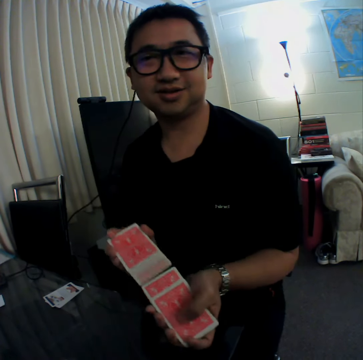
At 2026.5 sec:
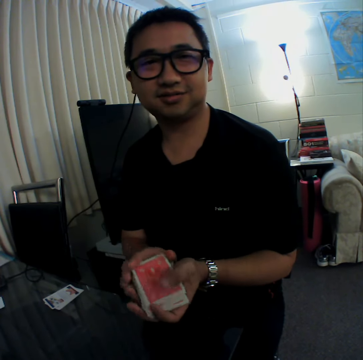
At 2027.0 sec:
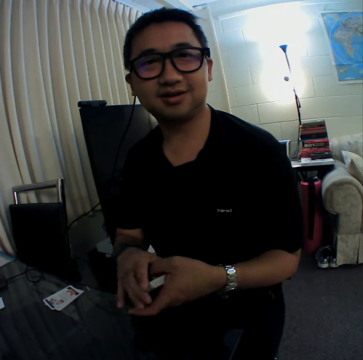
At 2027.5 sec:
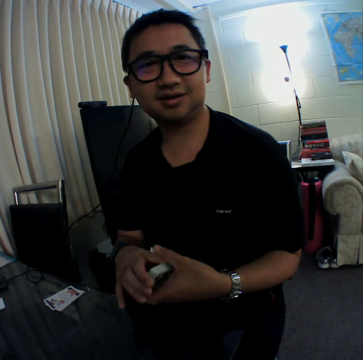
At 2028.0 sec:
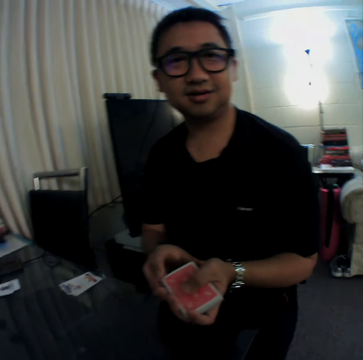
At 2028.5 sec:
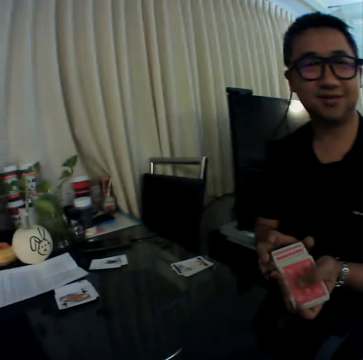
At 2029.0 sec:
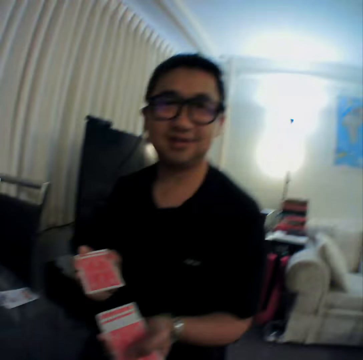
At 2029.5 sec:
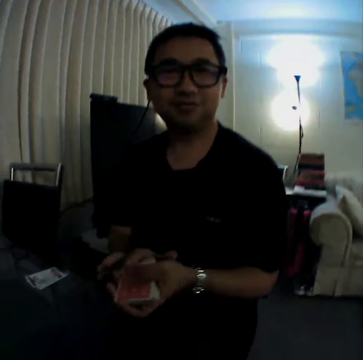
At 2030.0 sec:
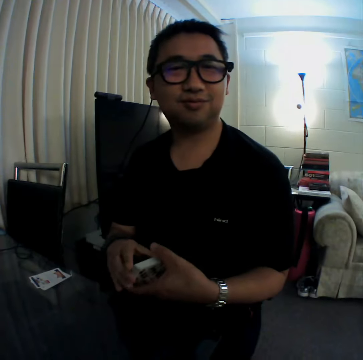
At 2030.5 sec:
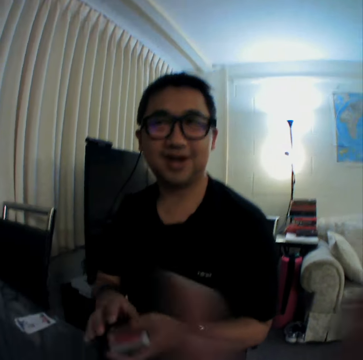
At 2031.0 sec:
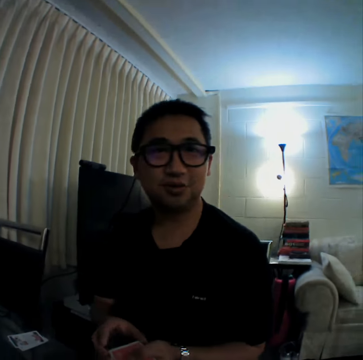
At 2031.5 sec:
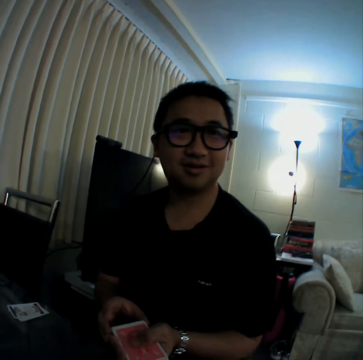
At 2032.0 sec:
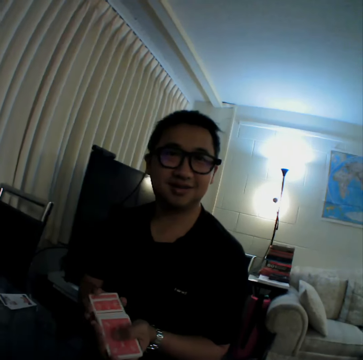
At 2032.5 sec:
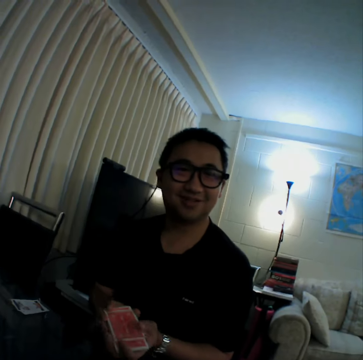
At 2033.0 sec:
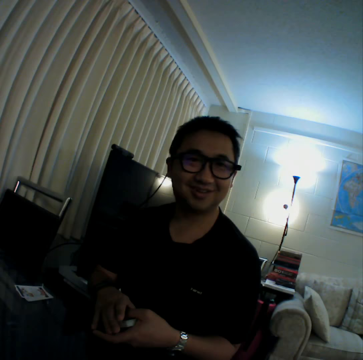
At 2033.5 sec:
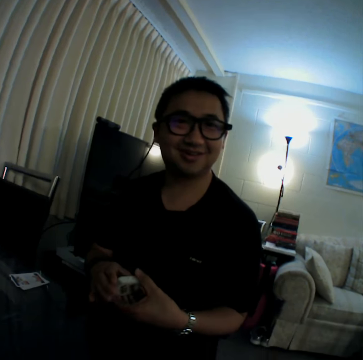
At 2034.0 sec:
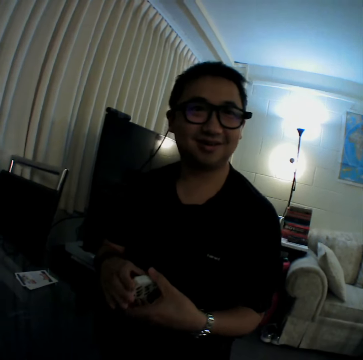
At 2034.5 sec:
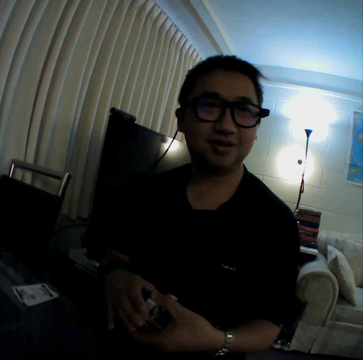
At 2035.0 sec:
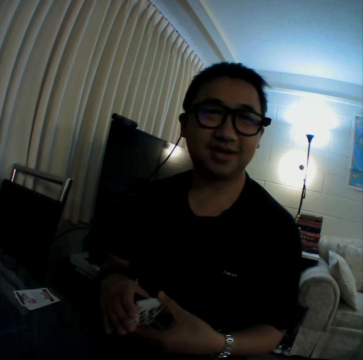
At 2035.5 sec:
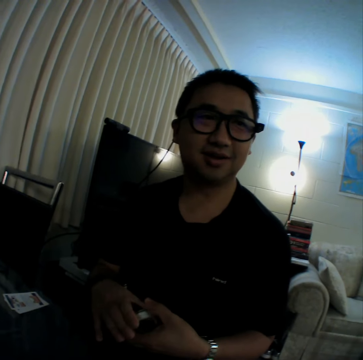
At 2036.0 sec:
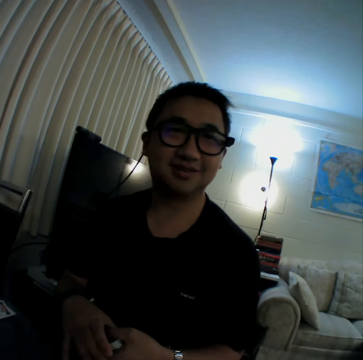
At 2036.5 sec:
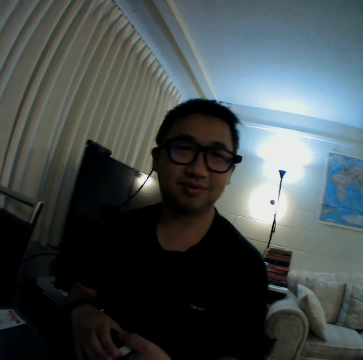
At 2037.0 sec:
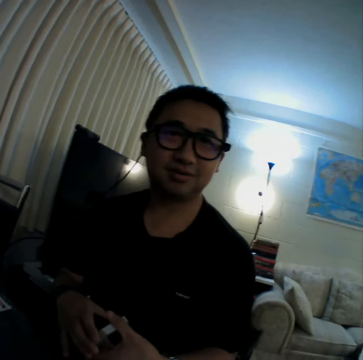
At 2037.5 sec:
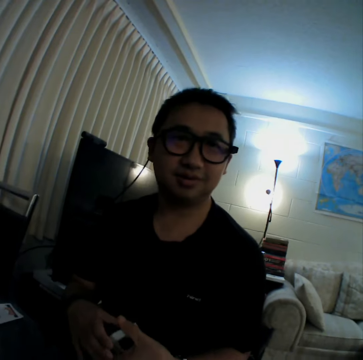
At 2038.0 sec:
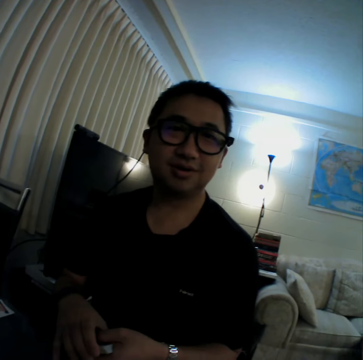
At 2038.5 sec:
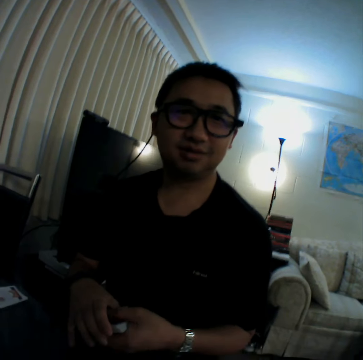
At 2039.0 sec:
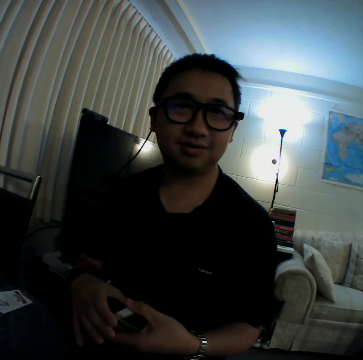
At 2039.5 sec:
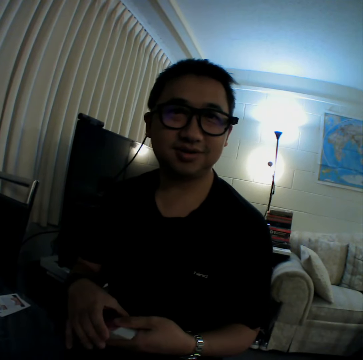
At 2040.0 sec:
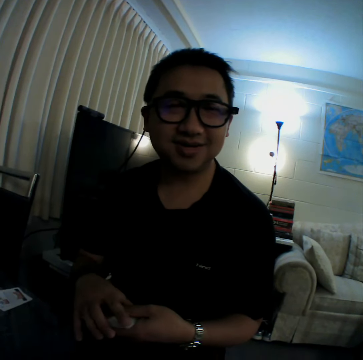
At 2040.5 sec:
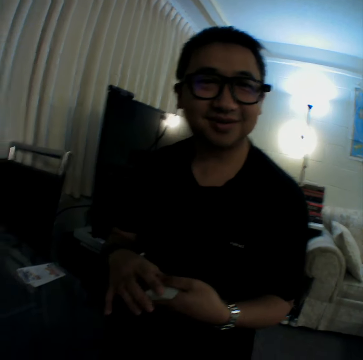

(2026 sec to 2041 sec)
The man shuffles the cards. He holds the cards with both hands. He shuffles the cards. He holds the cards with both hands. He holds the cards with both hands again.

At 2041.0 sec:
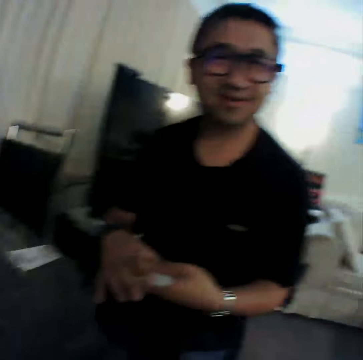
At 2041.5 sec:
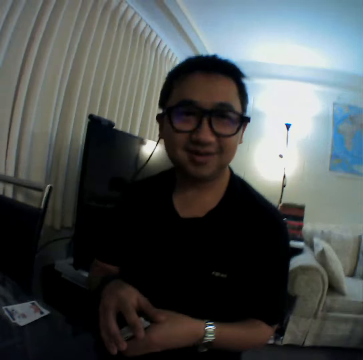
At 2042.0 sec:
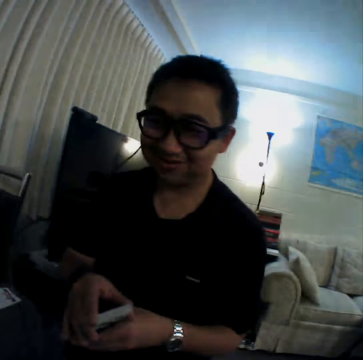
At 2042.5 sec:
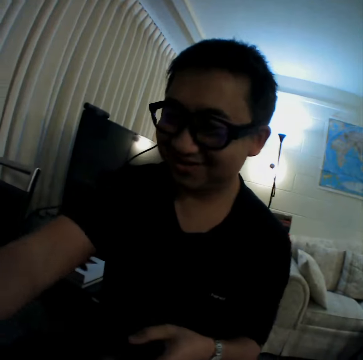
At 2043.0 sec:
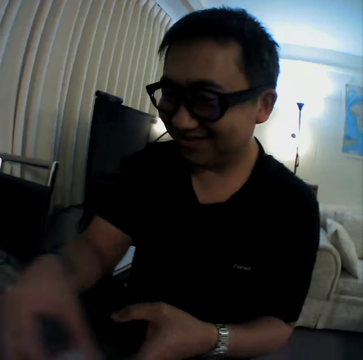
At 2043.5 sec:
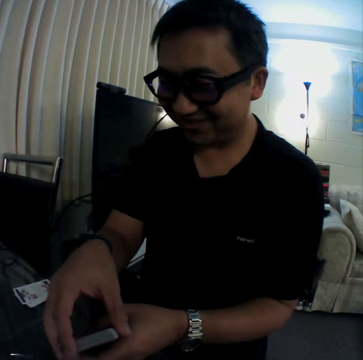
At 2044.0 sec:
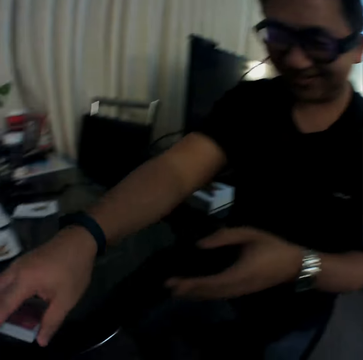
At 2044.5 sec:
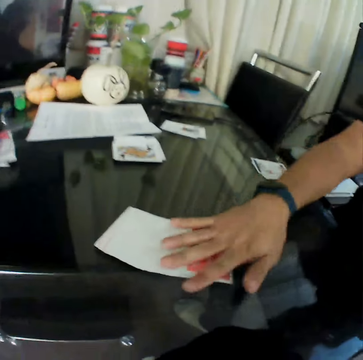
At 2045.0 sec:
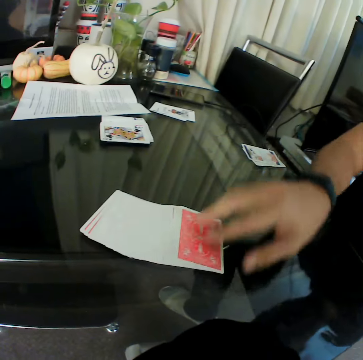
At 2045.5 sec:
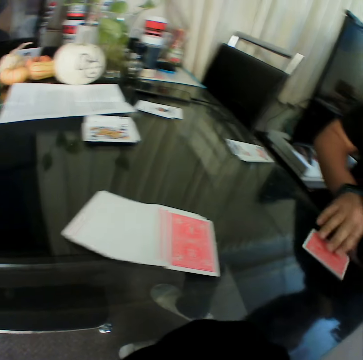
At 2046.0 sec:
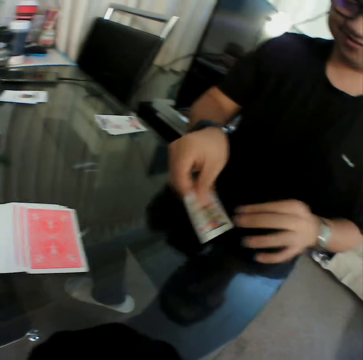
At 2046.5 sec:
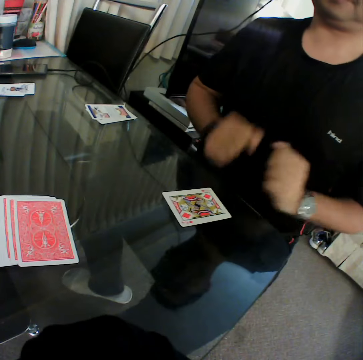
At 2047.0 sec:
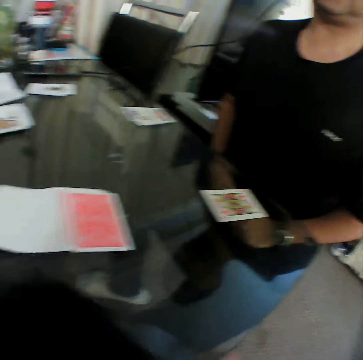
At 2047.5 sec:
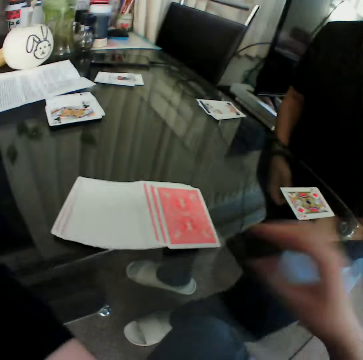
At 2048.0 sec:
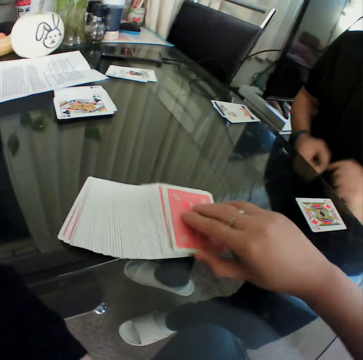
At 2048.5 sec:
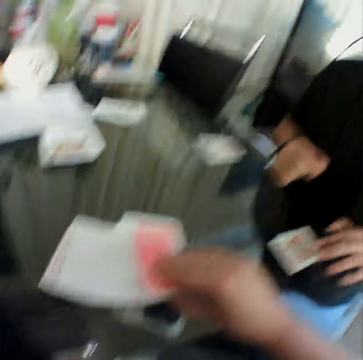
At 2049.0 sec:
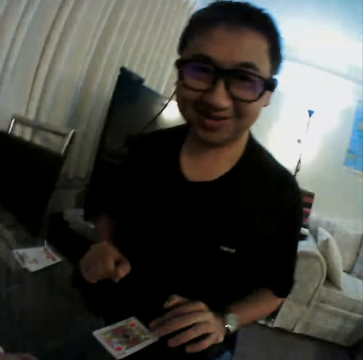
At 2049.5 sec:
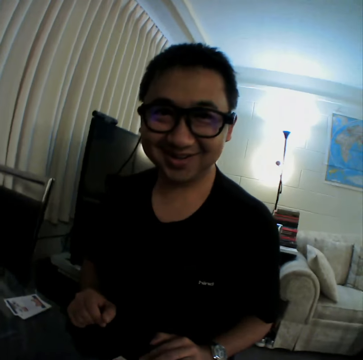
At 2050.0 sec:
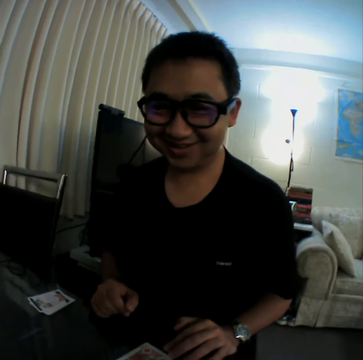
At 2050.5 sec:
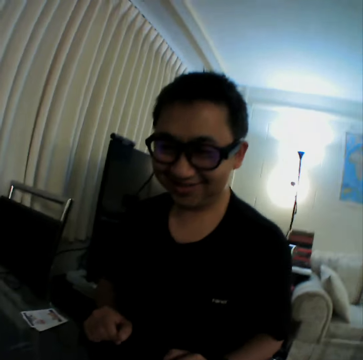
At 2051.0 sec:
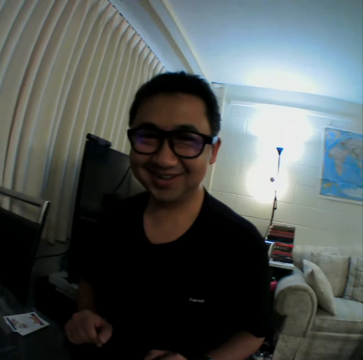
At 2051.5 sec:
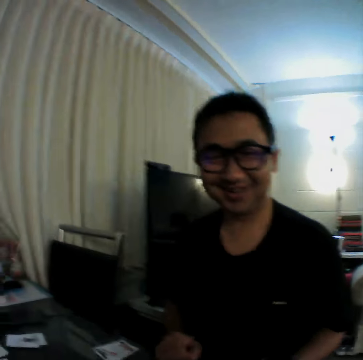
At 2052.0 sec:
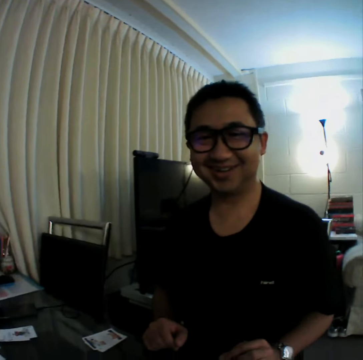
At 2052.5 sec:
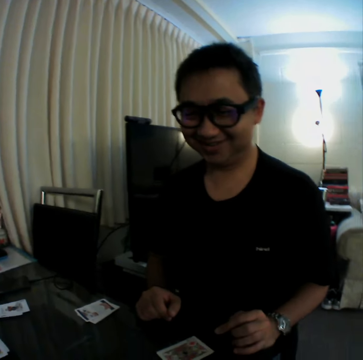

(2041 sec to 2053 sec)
A man puts the cards on the table. He holds the cards with both hands and drops the cards on the table with his right hand. He spreads the cards. He picks up a card from the deck of cards on the table with his right hand. He checks the cards. He places the card in his right hand on the table. The camera wearer picks up a card from the deck on the table with his right hand. The man laughs.

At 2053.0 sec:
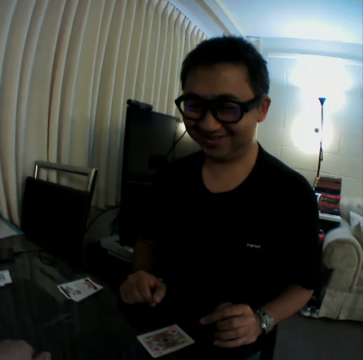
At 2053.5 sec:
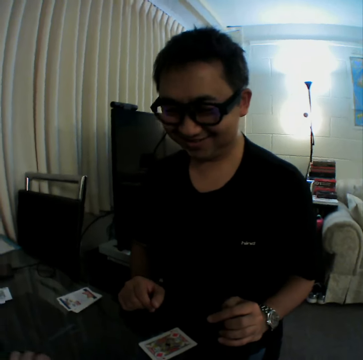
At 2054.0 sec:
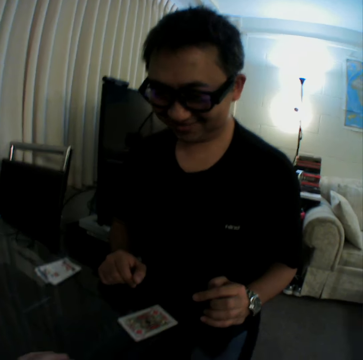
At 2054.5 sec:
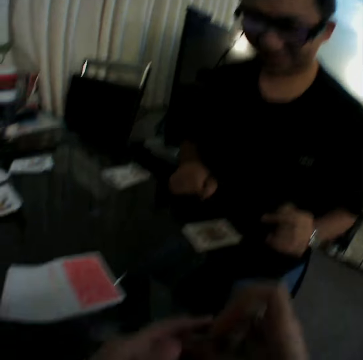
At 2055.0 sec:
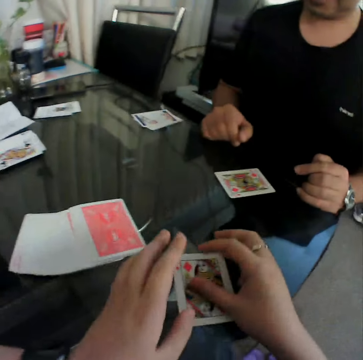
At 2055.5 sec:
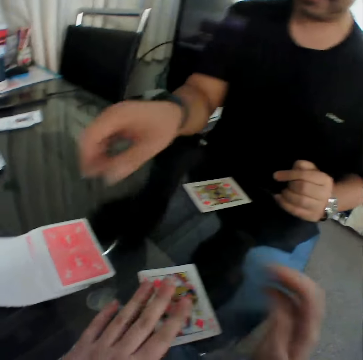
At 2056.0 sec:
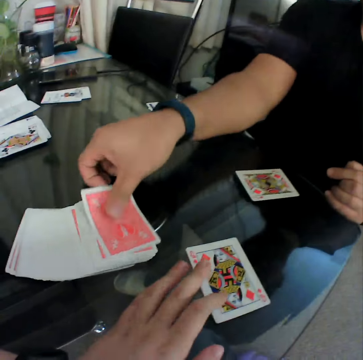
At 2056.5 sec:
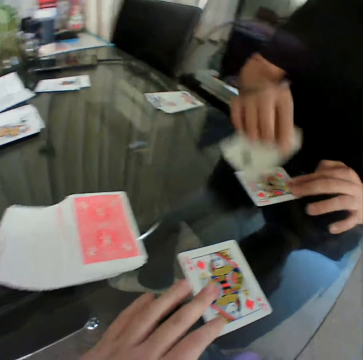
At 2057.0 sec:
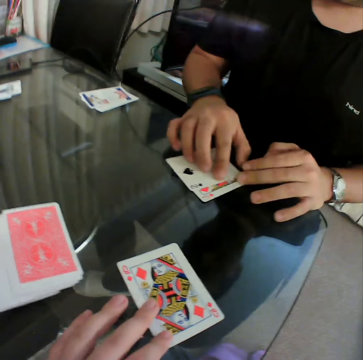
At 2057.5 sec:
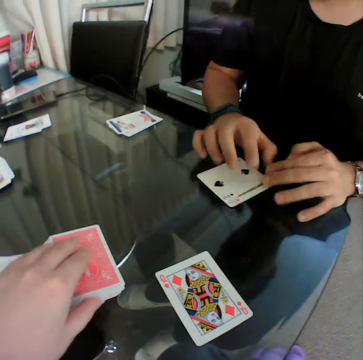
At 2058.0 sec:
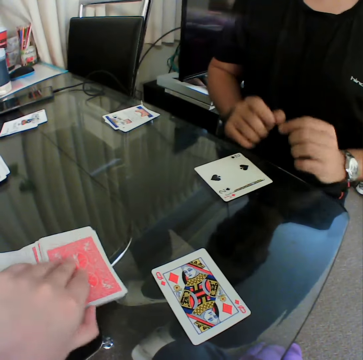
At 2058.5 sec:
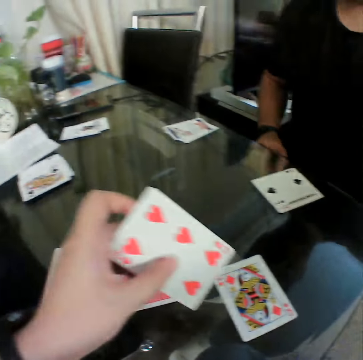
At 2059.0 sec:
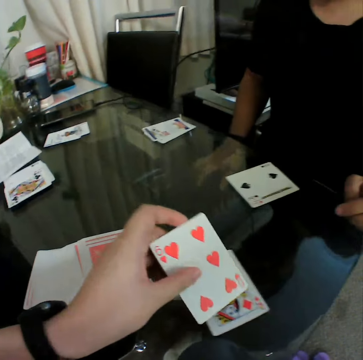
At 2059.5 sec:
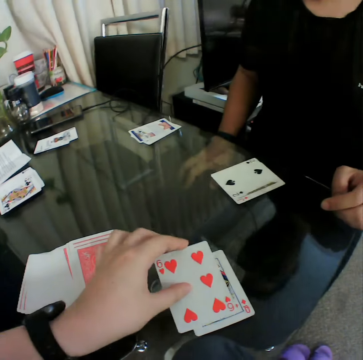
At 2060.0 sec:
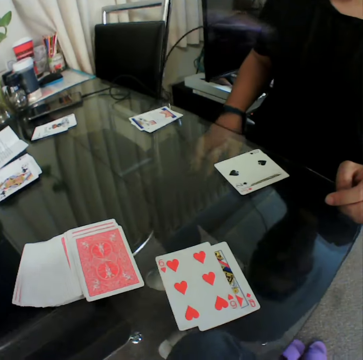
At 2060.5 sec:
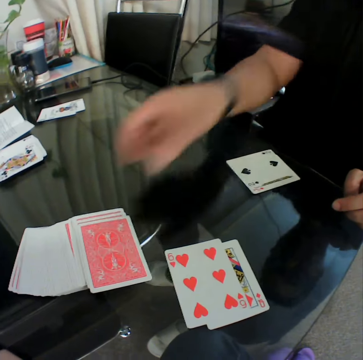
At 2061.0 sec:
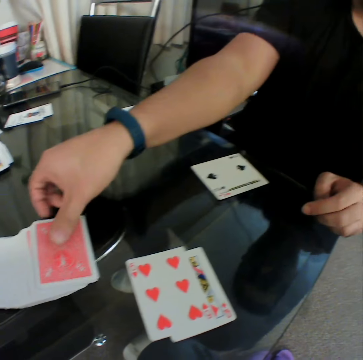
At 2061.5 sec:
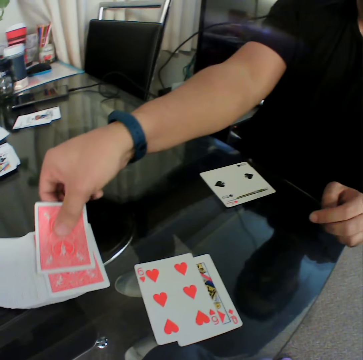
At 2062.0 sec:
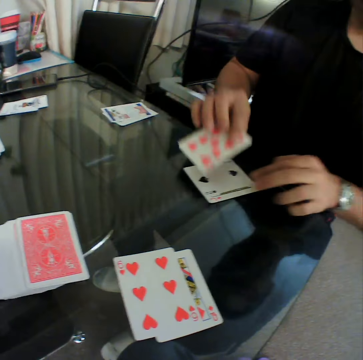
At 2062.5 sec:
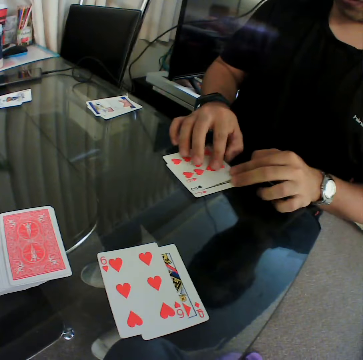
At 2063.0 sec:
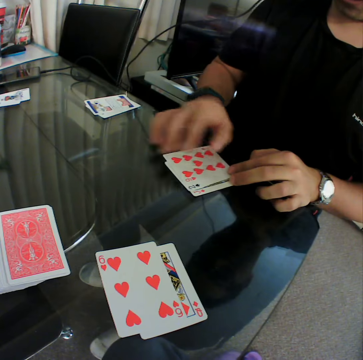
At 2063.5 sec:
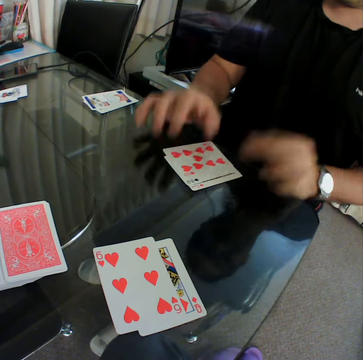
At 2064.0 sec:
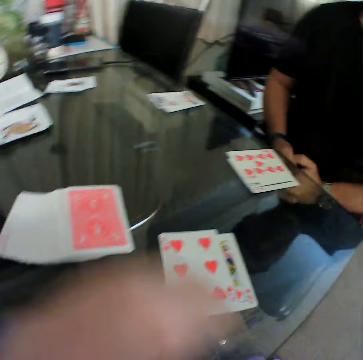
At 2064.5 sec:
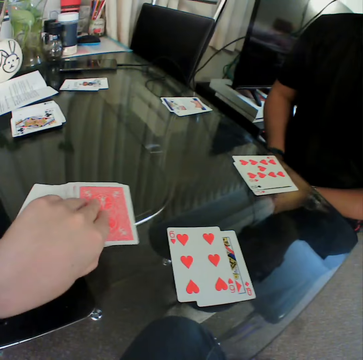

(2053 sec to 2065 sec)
The camera wearer places the card in his right hand on the table. A man picks up a card from the deck of cards on the table with his right hand. He places the card in his right hand on the table. The camera wearer picks up a card from the deck on the table with his left hand. He checks the card. He places the card in his left hand on the table. The man picks up a card from the deck of cards on the table with his right hand. He places the card in his right hand on the table. The camera wearer picks up a card.
